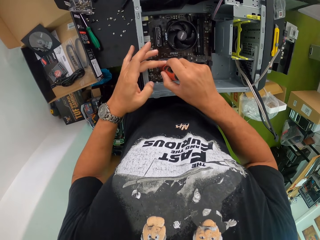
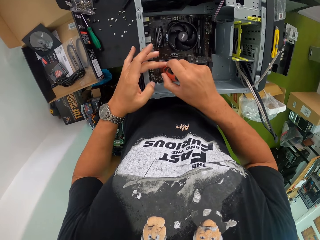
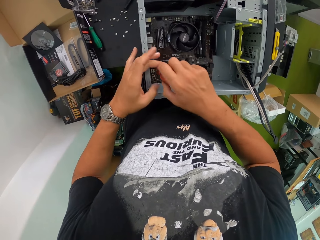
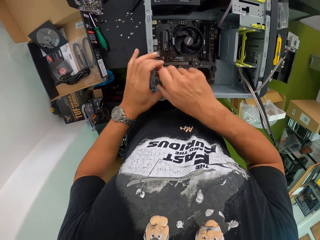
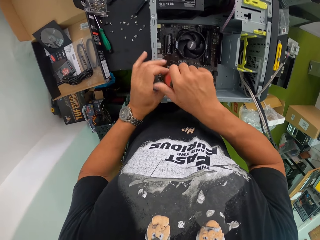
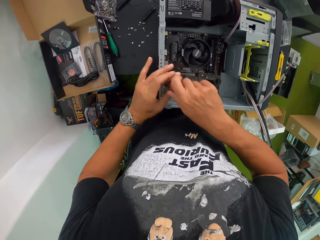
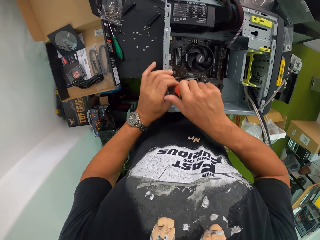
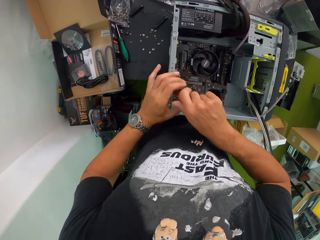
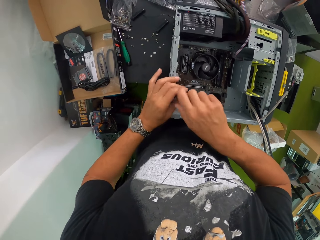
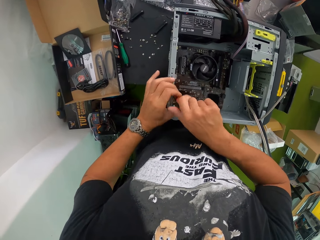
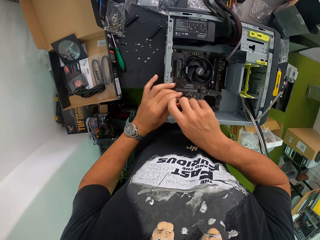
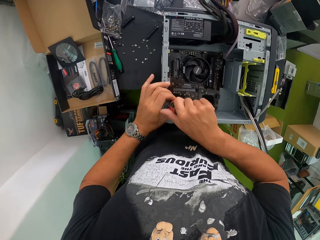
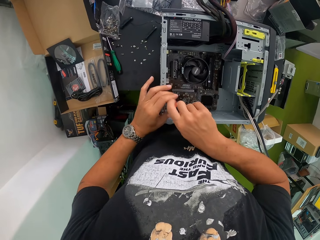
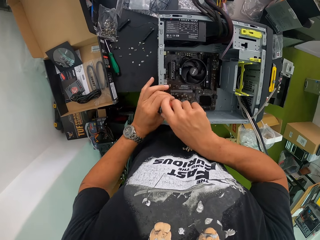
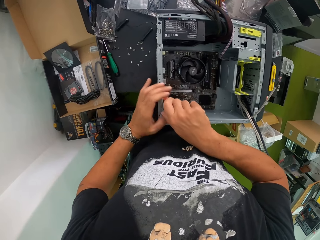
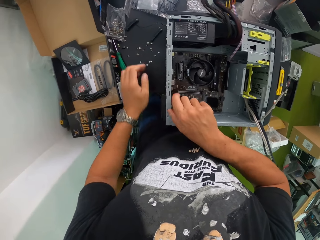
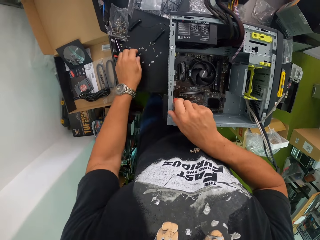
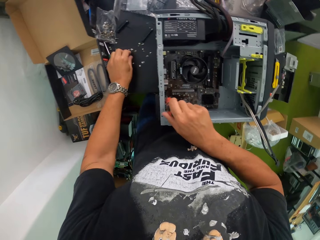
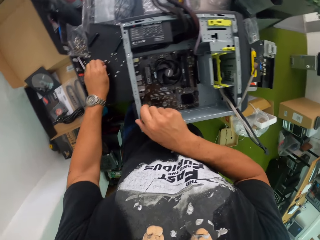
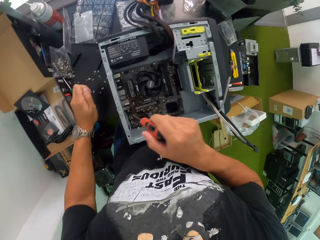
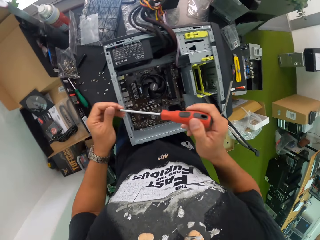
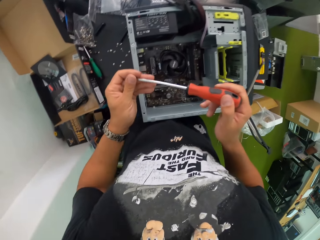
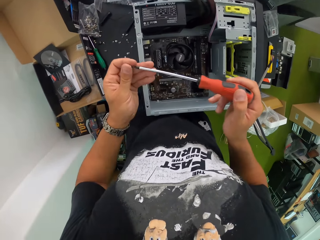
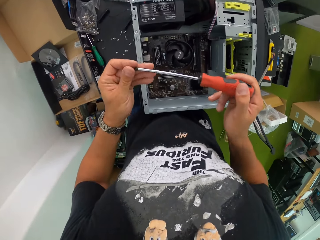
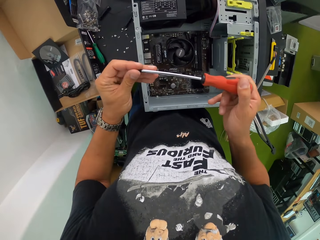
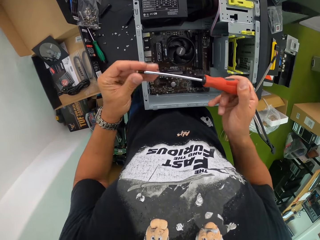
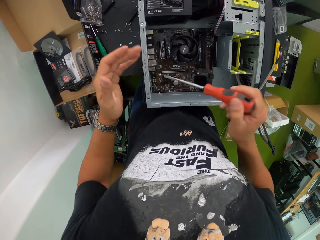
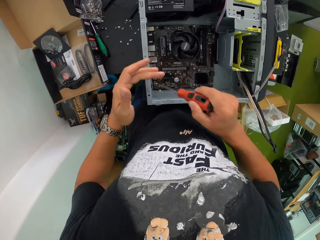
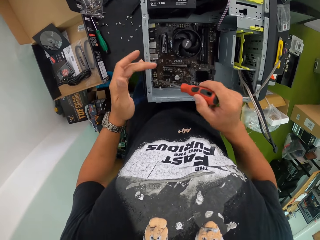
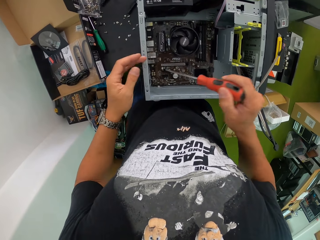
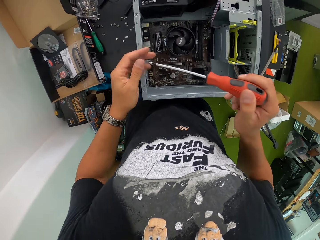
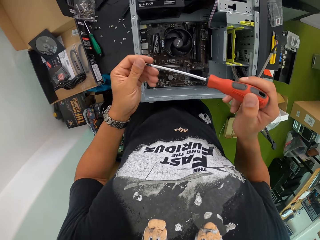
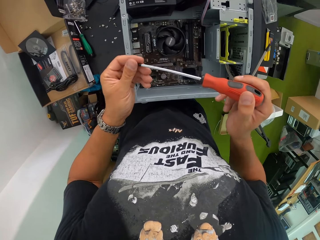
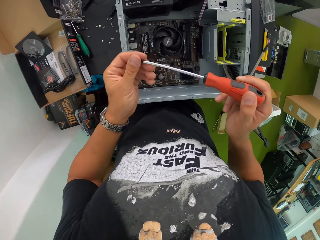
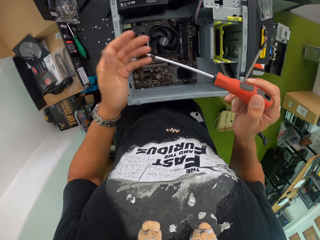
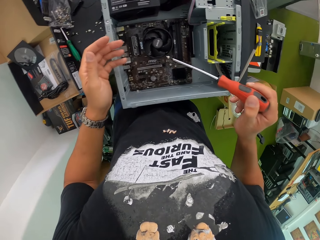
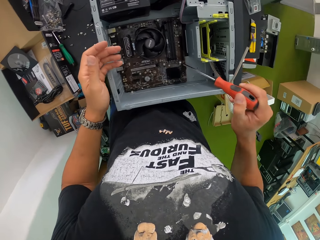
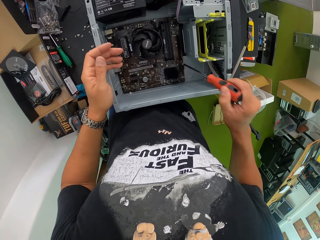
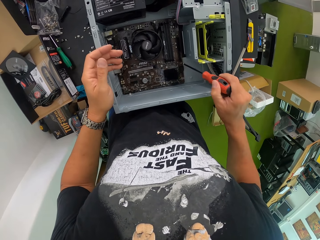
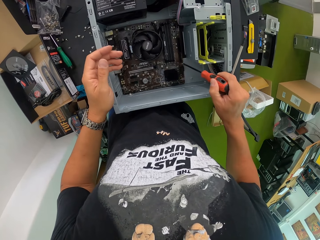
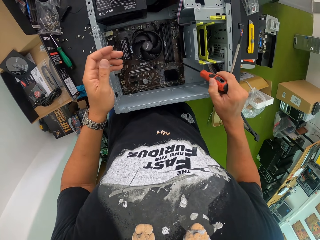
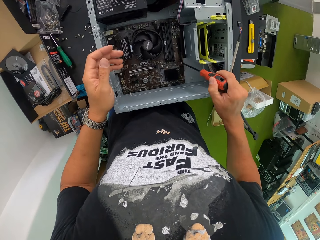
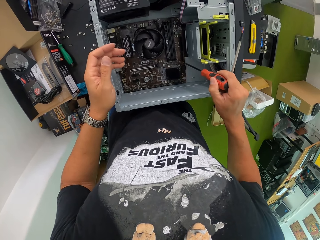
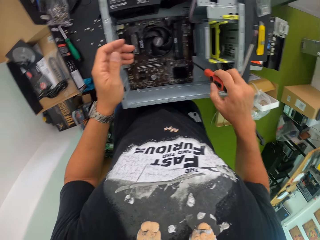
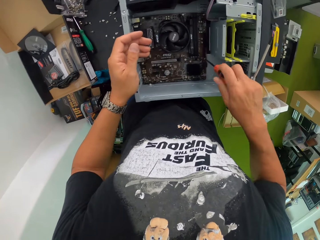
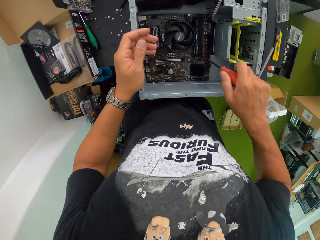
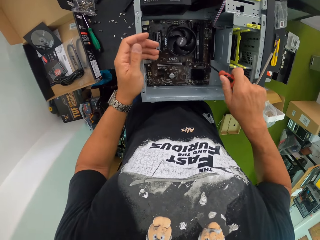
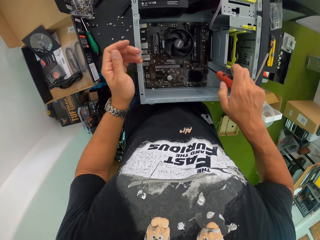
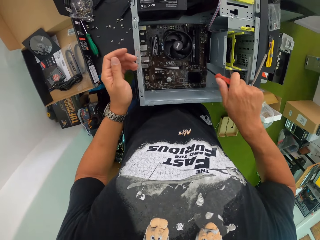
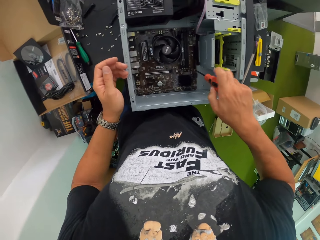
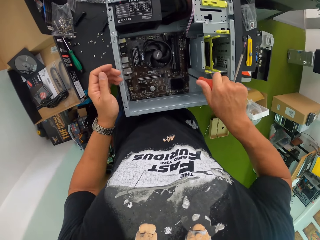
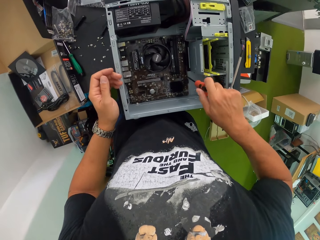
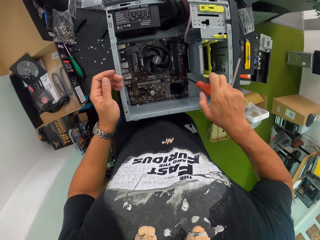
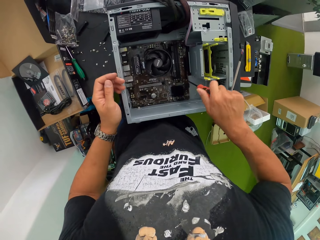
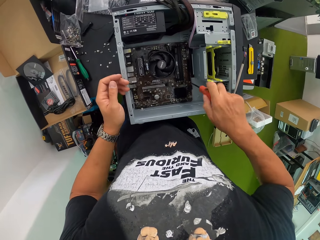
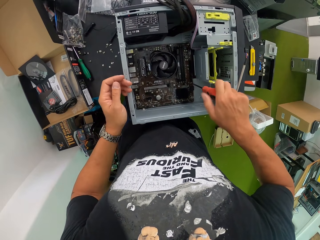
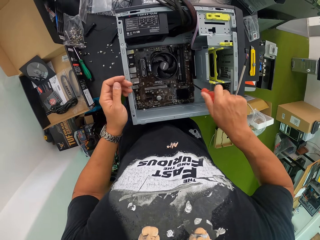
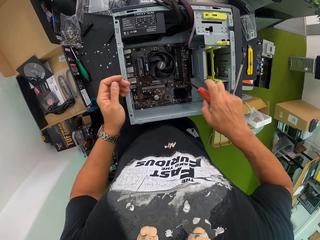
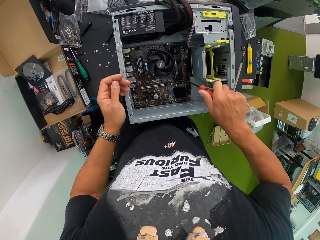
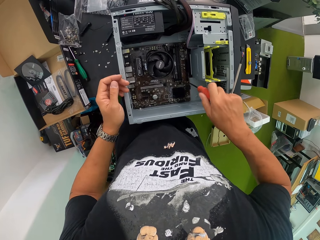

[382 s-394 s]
The camera wearer screws the mainboard to the CPU with the red screwdriver in both hands. He picks up a screw on the table with his left hand. He inserts the screw into the red screwdriver in his right hand with his left hand. He resets the screw into the red screwdriver with his left hand. He screws the mainboard to the CPU with the red screwdriver in his right hand.

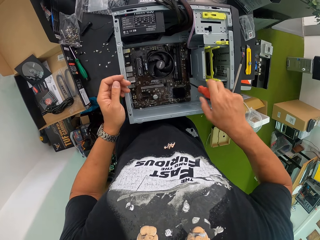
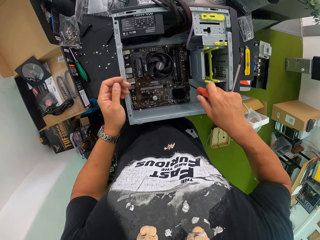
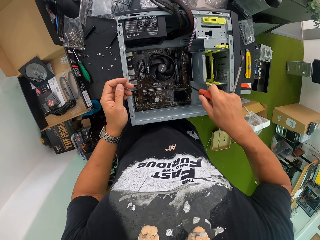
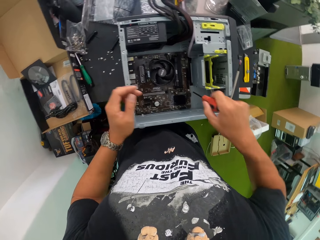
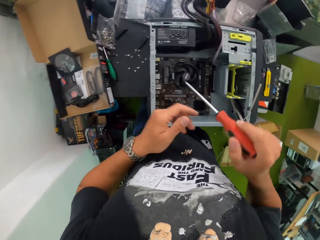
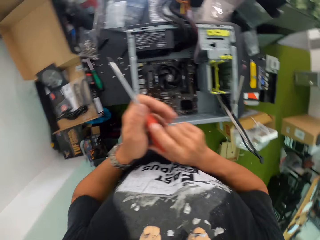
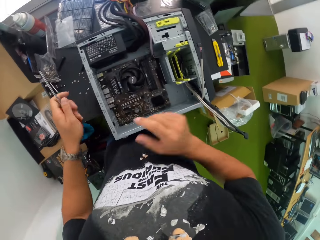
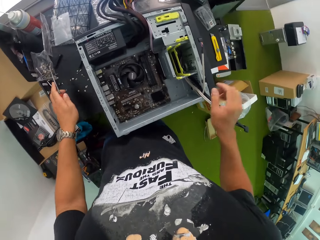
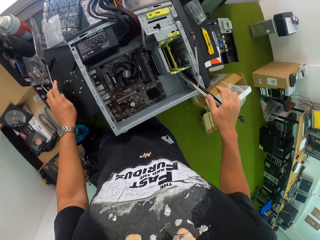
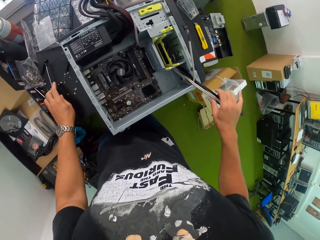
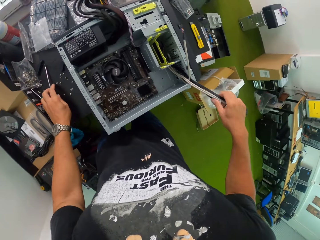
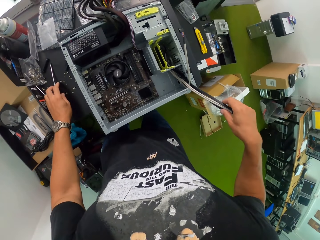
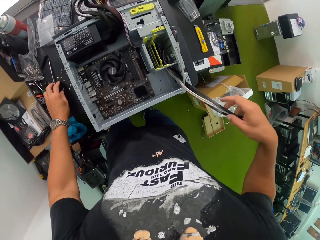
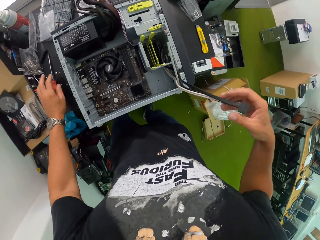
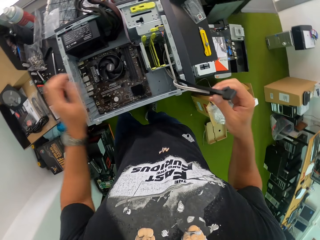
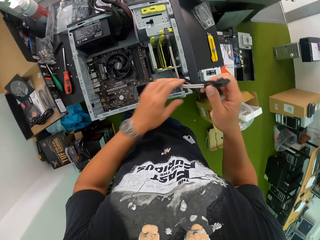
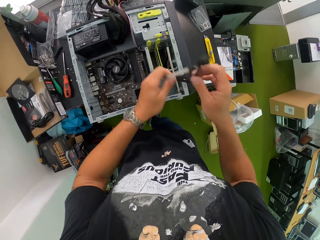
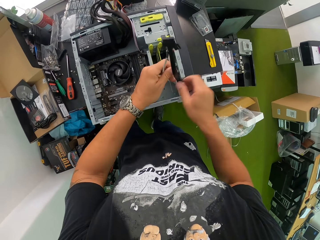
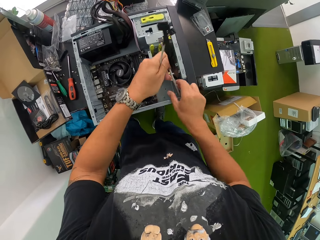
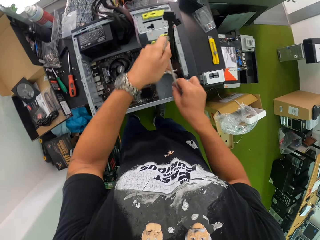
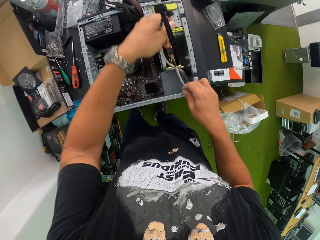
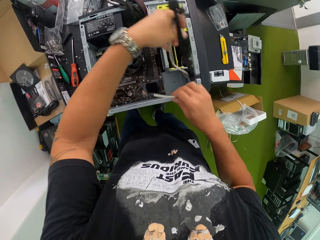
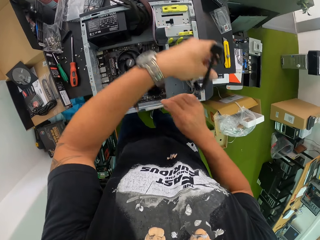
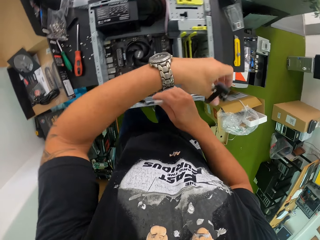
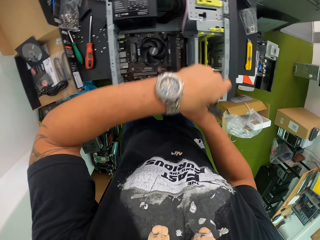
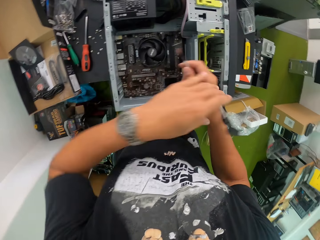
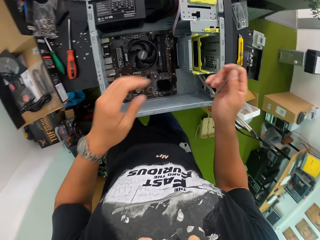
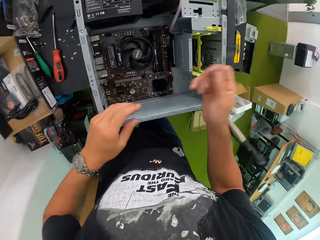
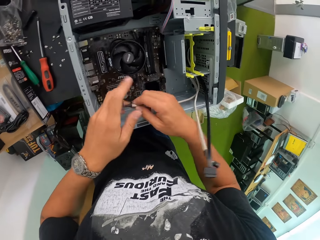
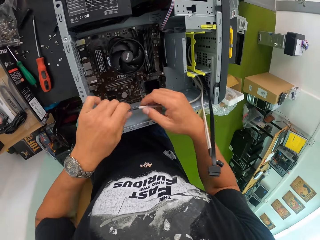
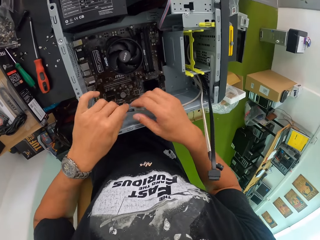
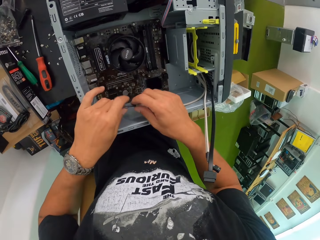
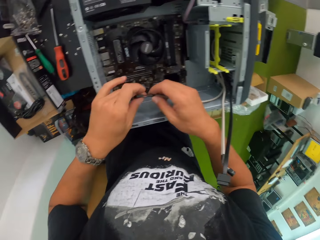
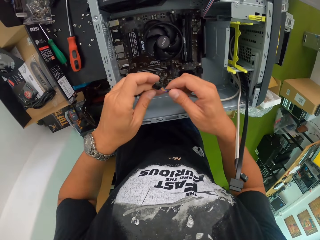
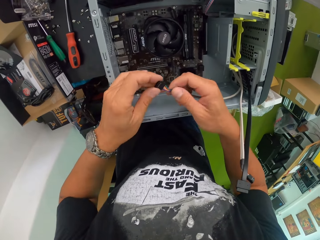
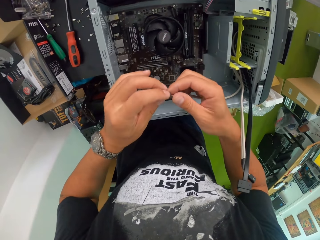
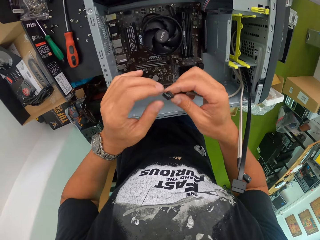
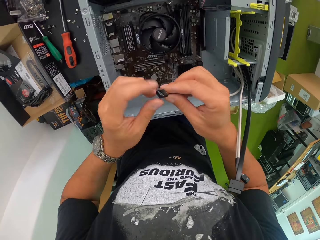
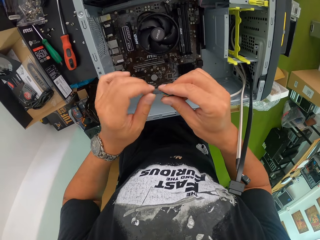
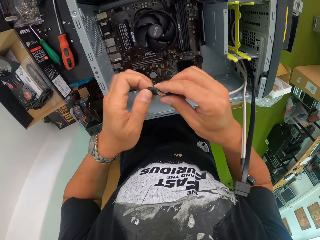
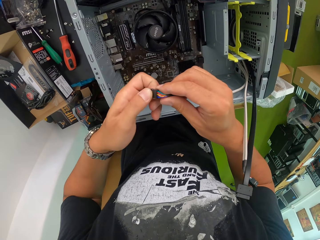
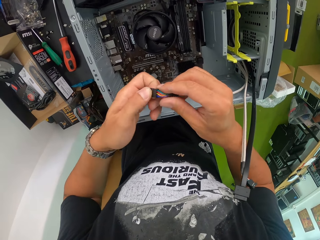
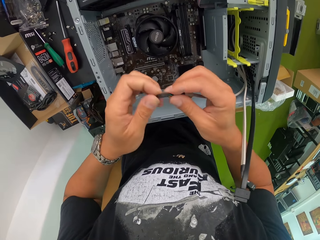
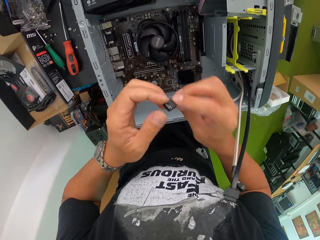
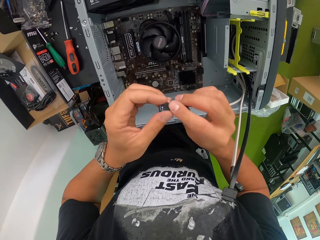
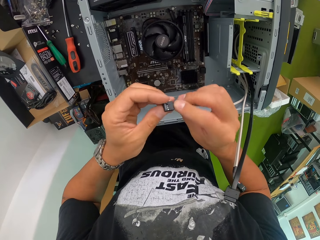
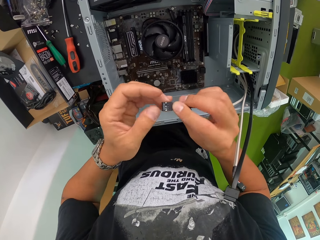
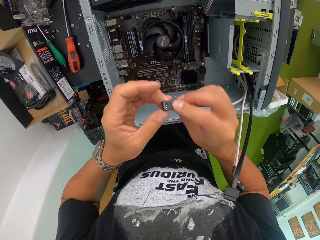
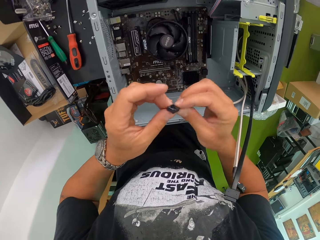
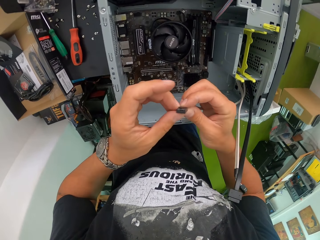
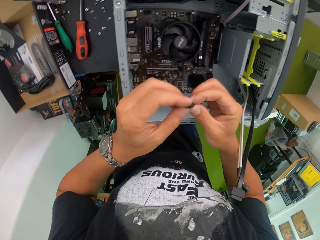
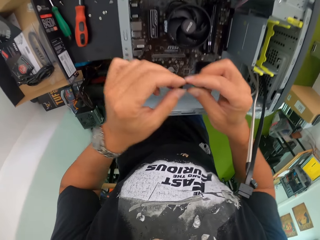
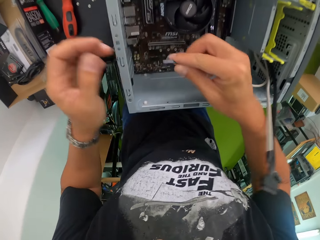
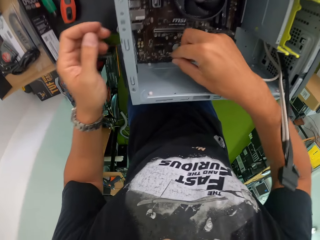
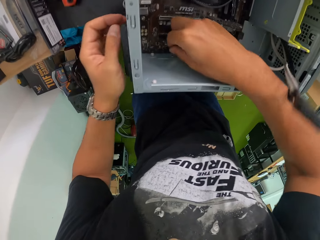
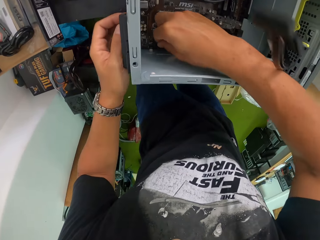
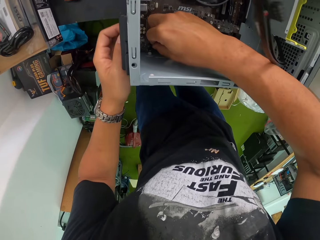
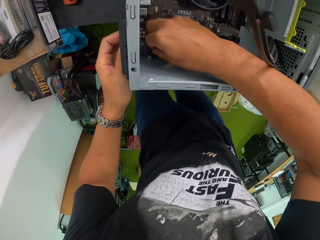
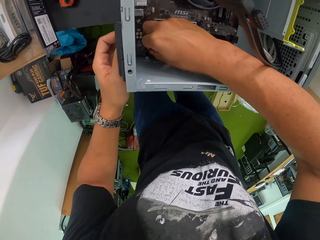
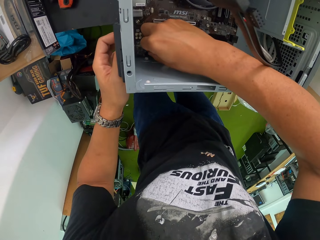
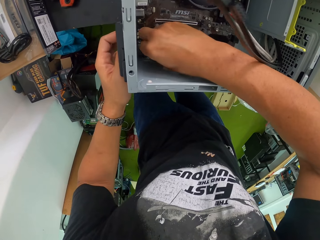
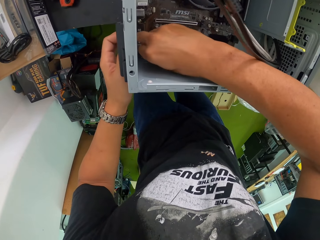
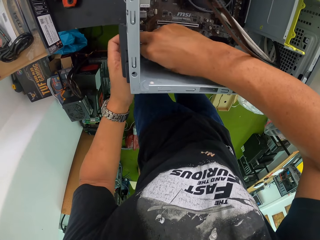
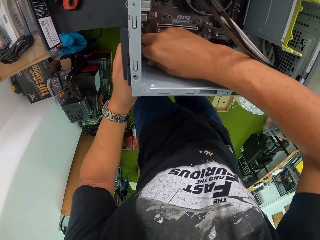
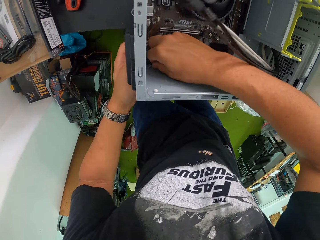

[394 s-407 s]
The camera wearer transfers the red screwdriver to his left hand from his right hand. He drops the red screwdriver on the table with his left hand. He untangles a cable in the CPU with both hands. He fixes the chloride exide cables. He connects the cable to the mainboard with his right hand.
